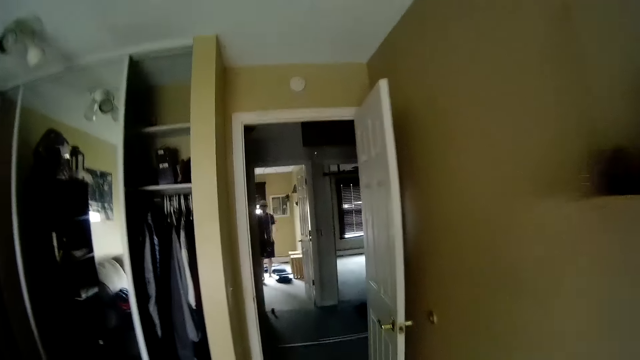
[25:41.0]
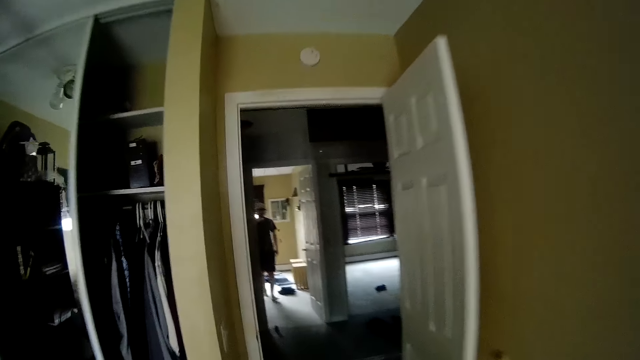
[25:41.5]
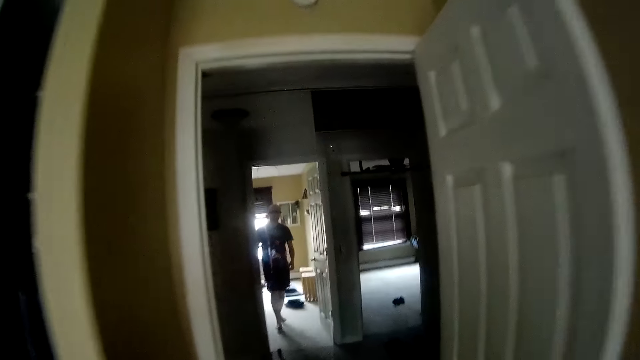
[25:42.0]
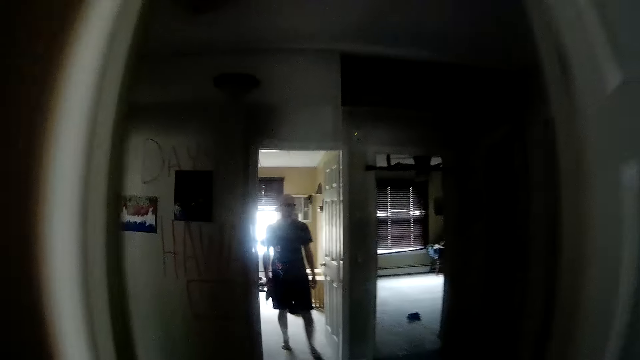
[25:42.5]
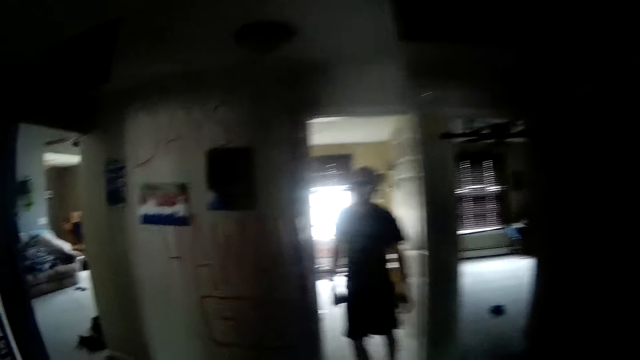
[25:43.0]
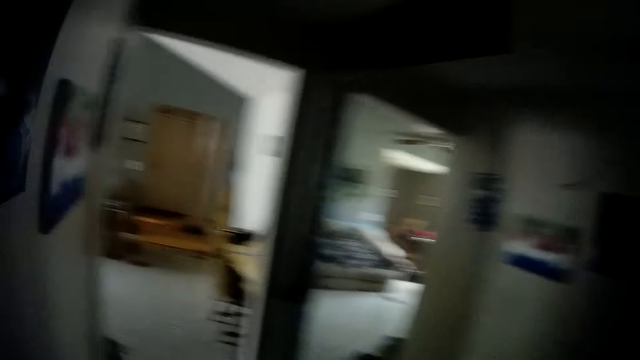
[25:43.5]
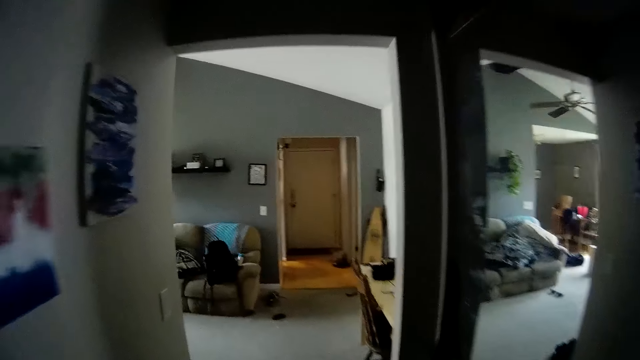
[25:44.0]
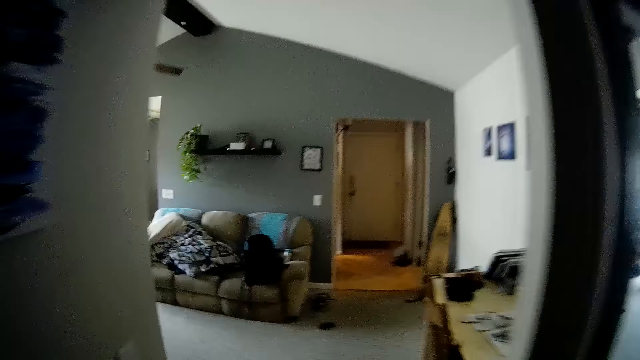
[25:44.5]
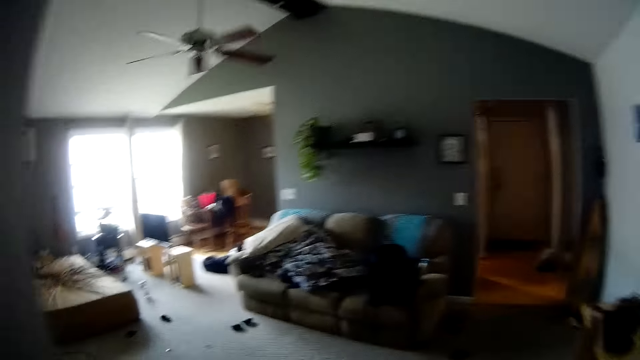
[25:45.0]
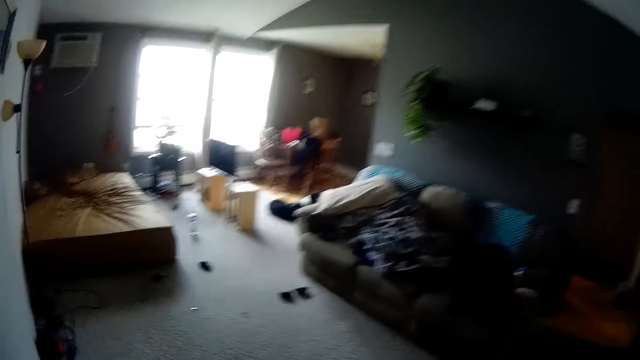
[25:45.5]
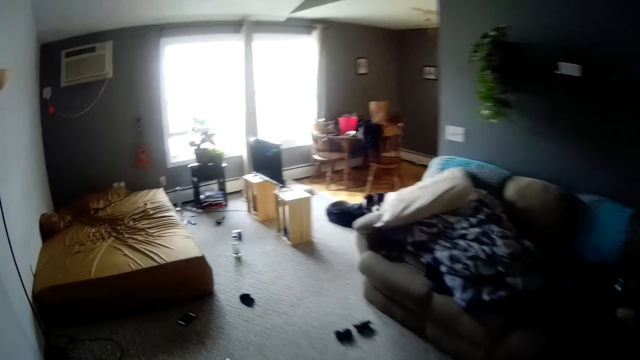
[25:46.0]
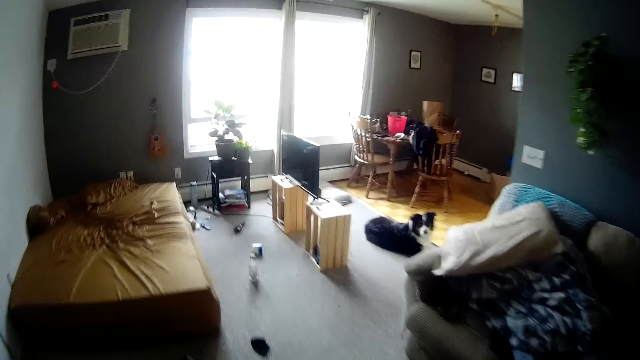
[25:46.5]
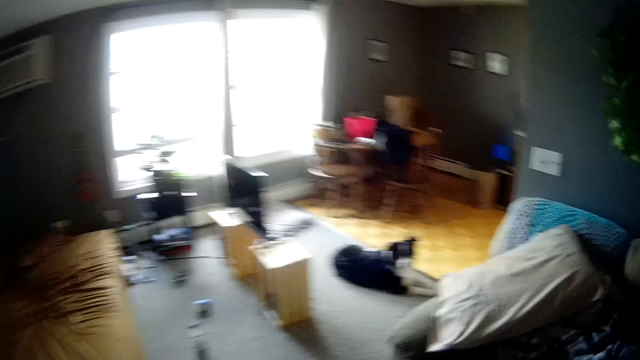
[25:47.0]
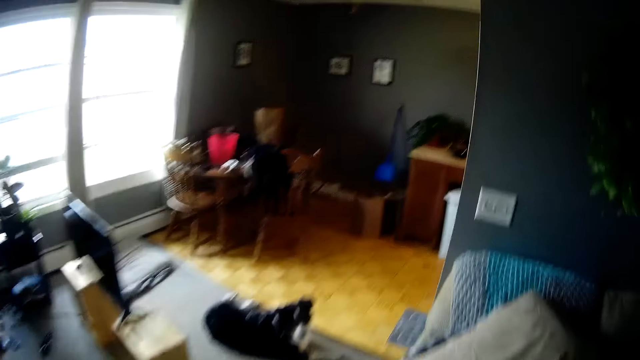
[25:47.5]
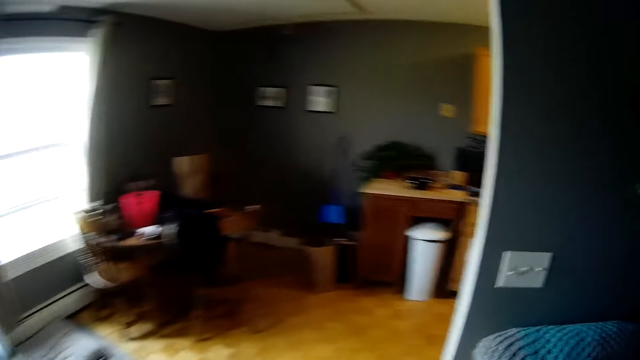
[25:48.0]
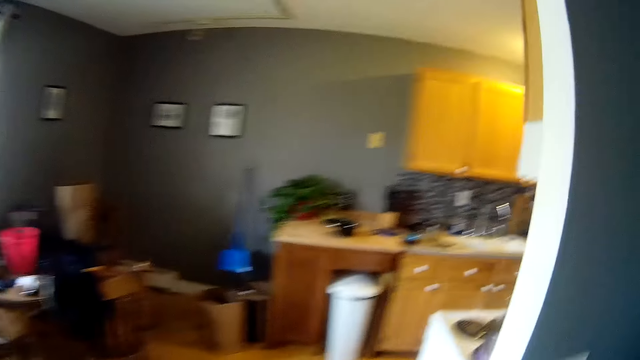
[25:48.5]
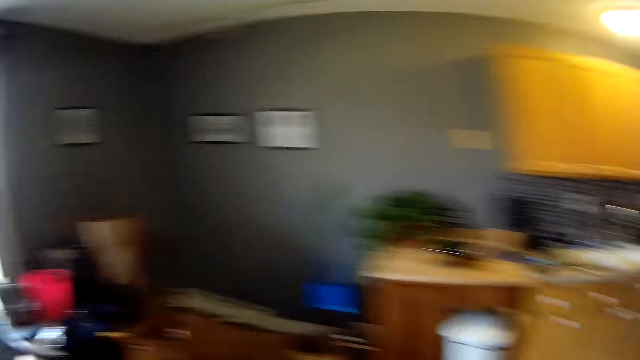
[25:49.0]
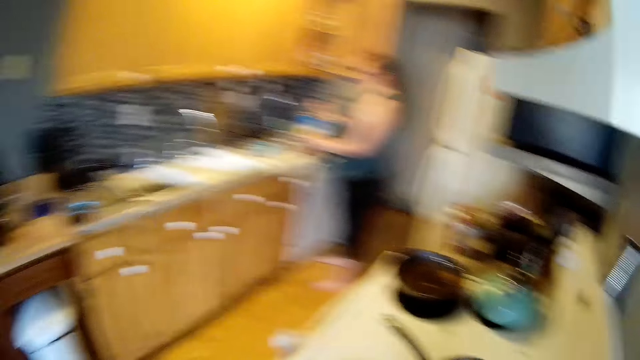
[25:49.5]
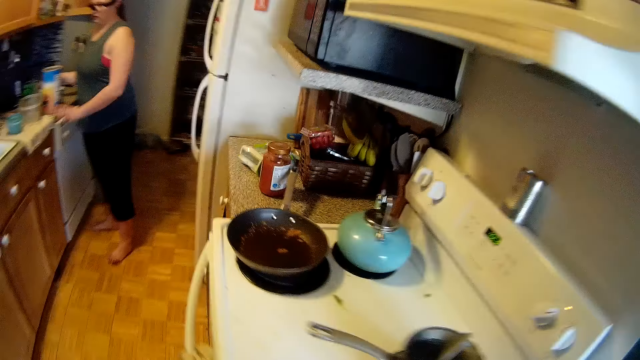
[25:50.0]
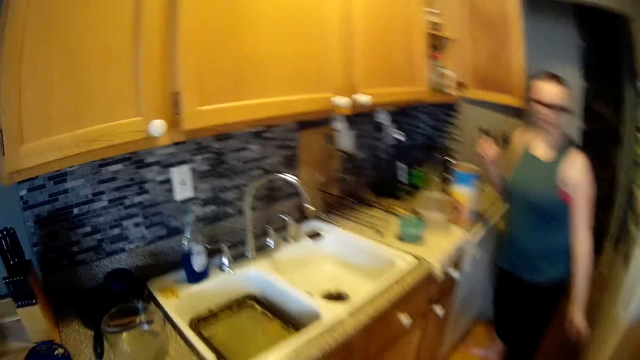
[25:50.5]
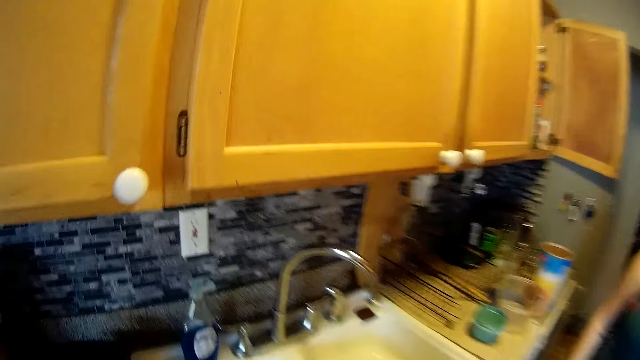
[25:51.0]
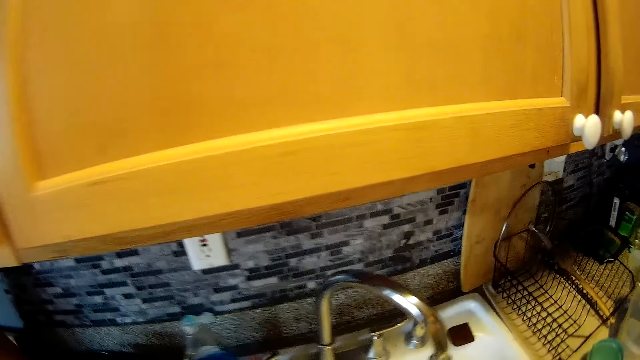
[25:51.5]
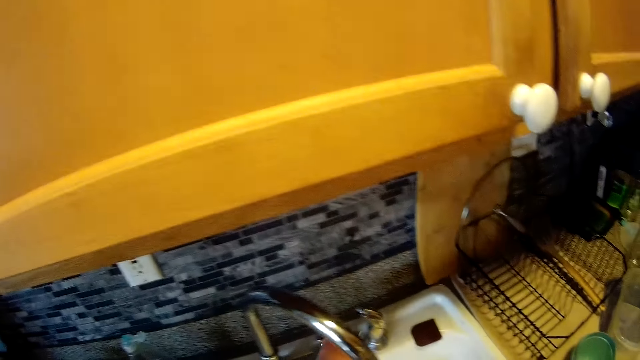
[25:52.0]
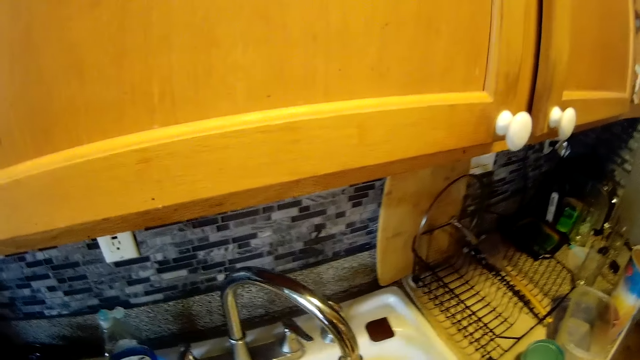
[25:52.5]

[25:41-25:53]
The camera wearer walks out of the room into the corridor. He walks through the hallway. He walks into the living room from the corridor. He walks into the kitchen from the living room and looks around. The woman drops a spoon on the kitchen counter with her right hand. The camera wearer opens the kitchen sink tap with his right hand.

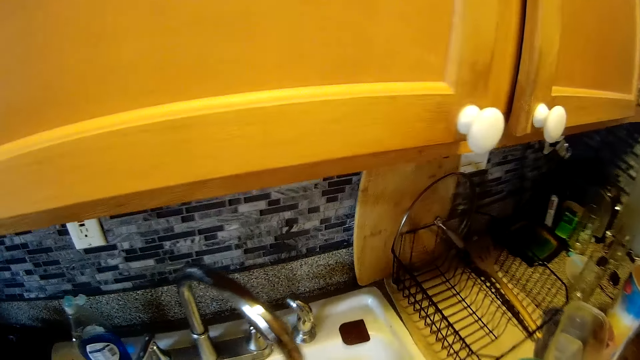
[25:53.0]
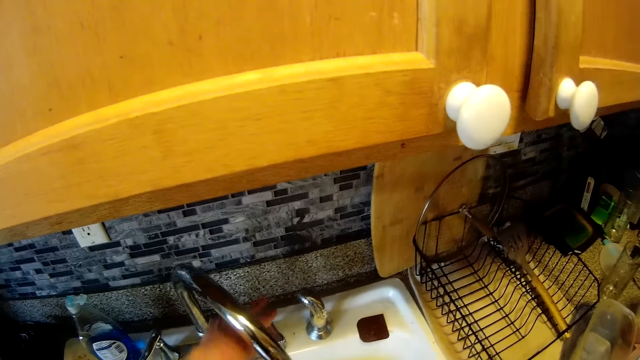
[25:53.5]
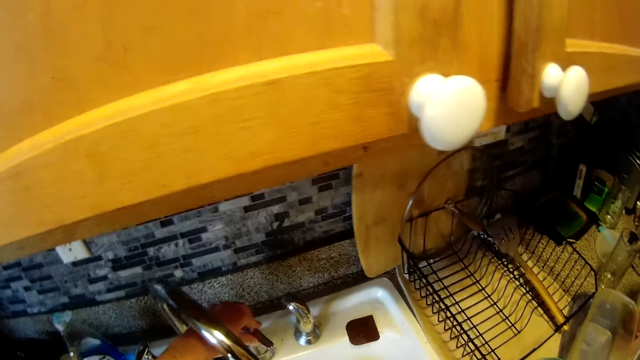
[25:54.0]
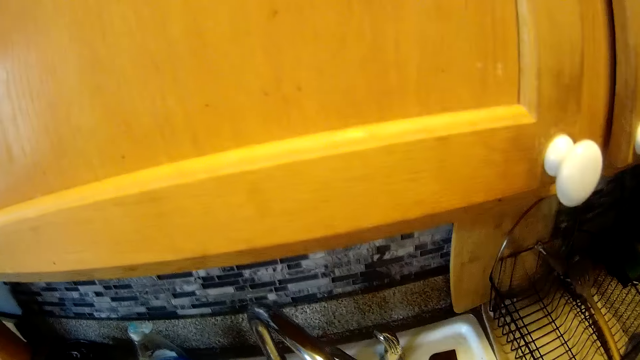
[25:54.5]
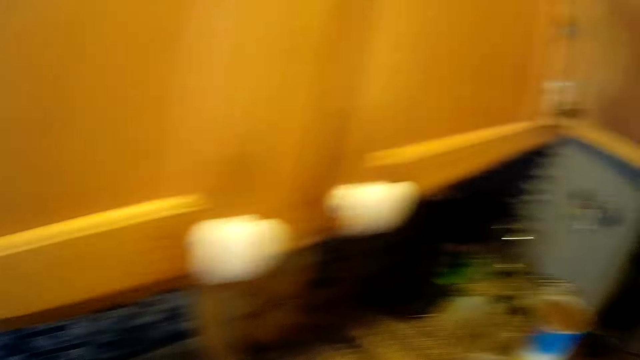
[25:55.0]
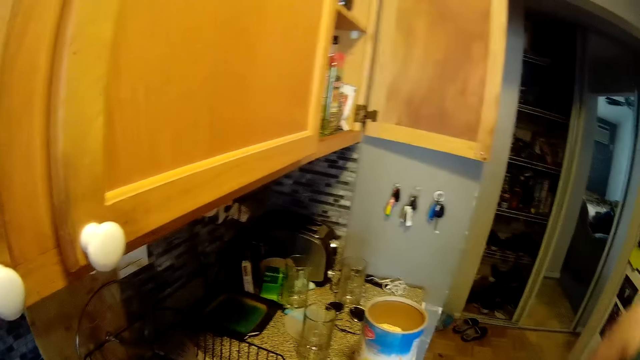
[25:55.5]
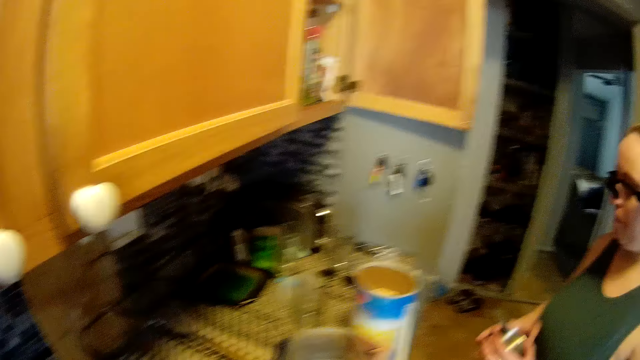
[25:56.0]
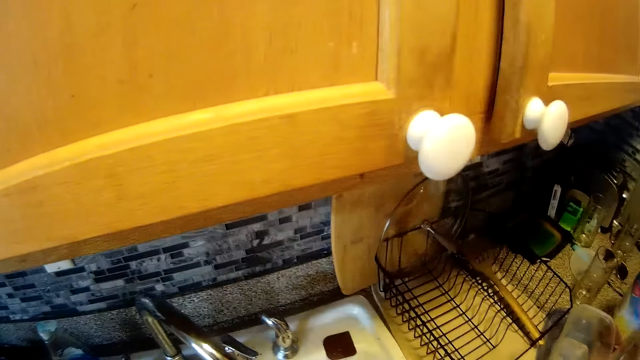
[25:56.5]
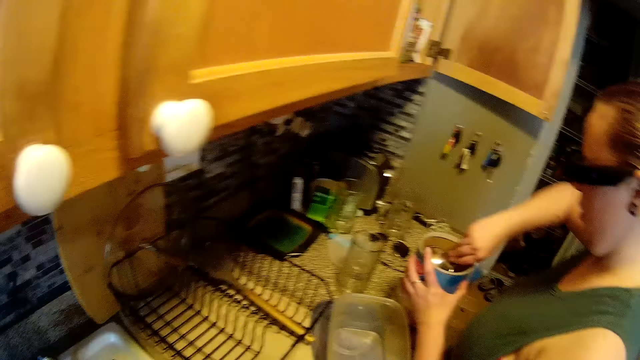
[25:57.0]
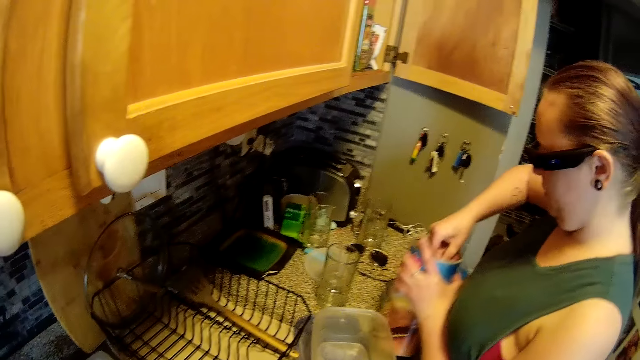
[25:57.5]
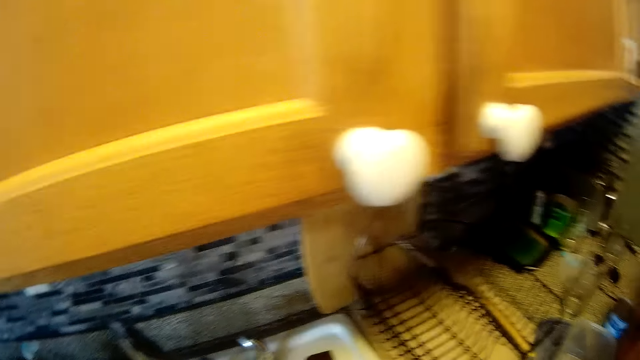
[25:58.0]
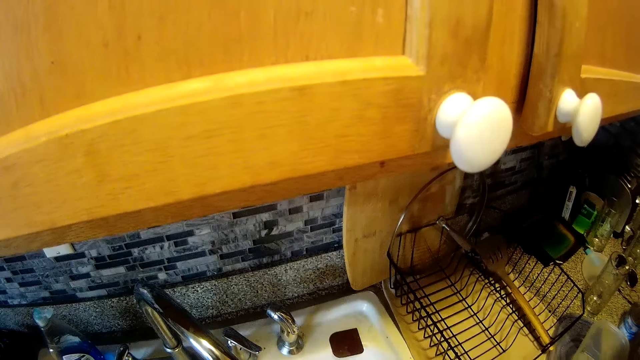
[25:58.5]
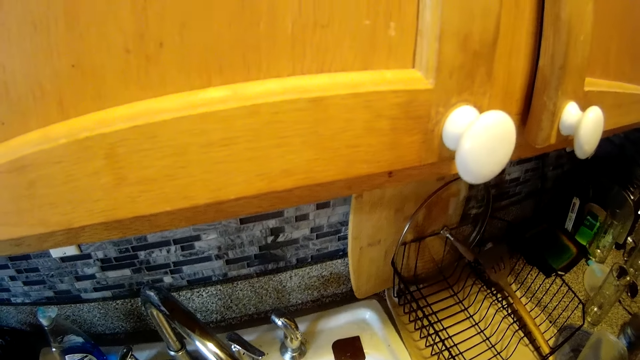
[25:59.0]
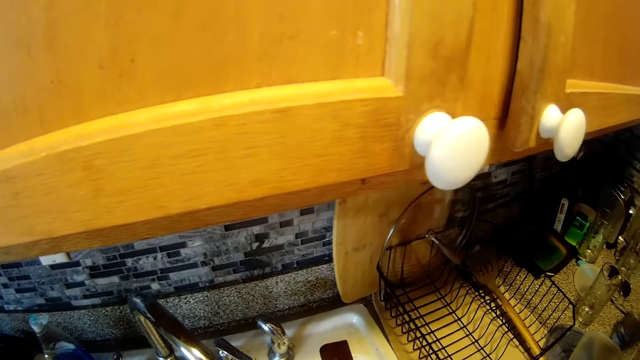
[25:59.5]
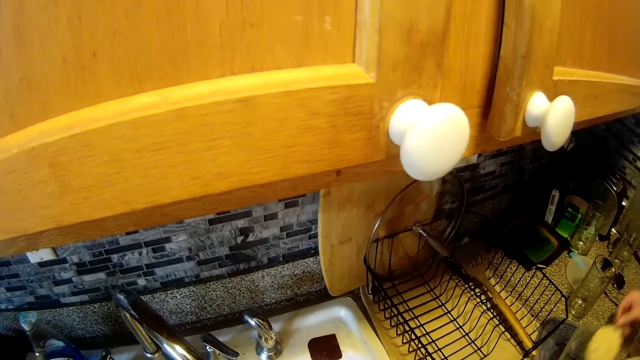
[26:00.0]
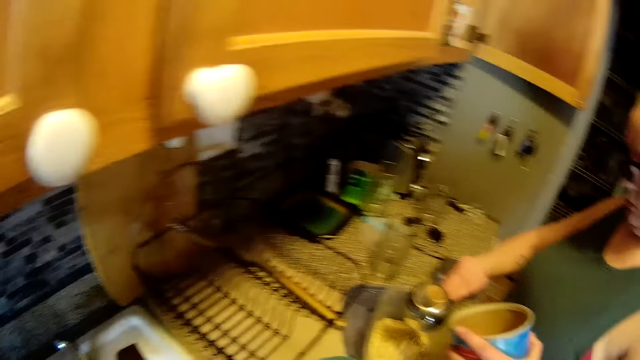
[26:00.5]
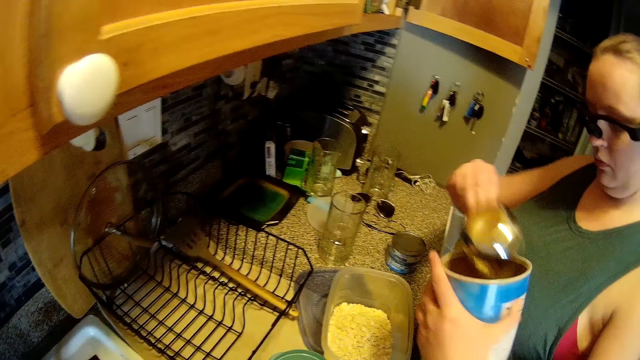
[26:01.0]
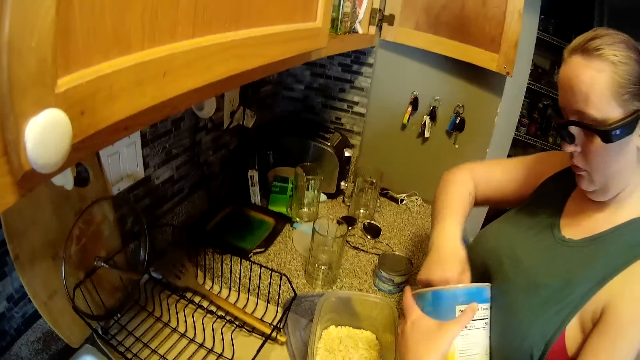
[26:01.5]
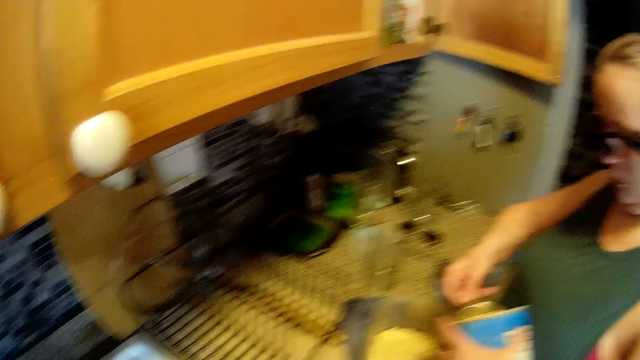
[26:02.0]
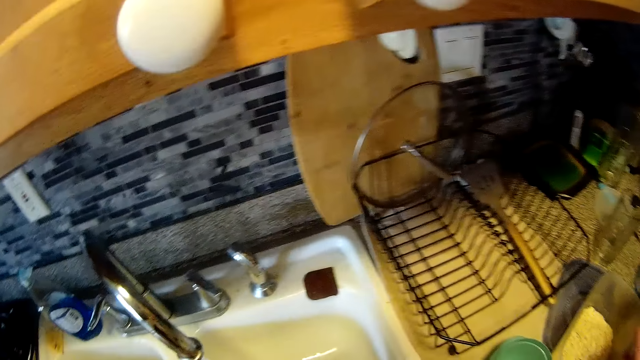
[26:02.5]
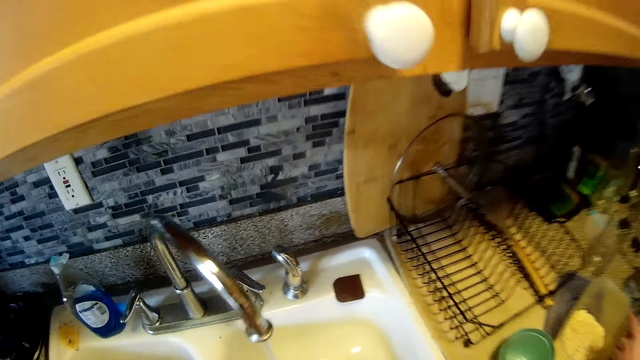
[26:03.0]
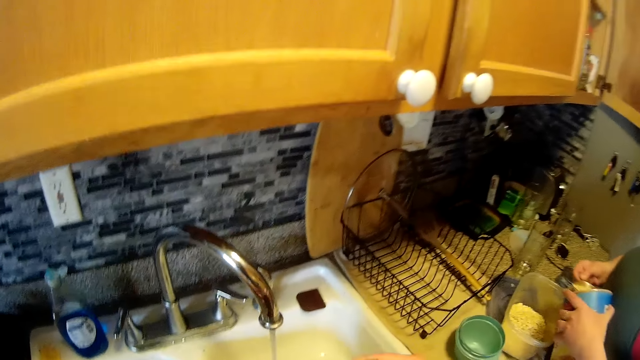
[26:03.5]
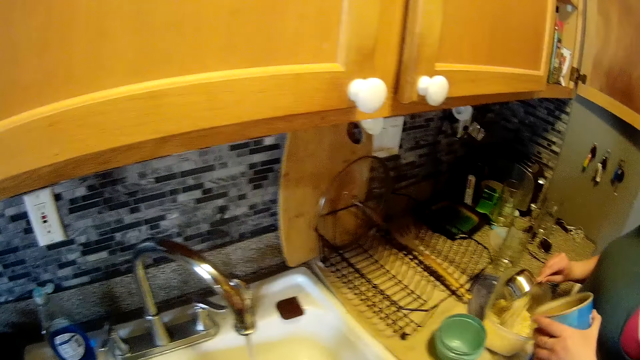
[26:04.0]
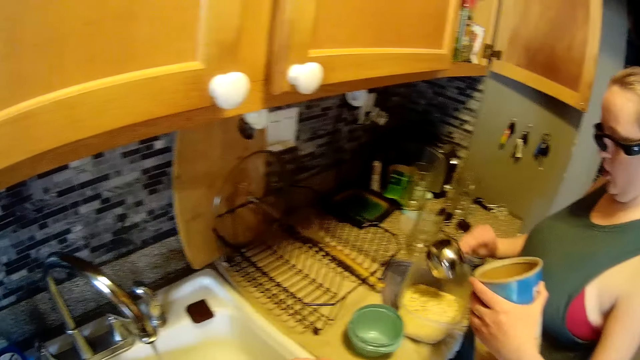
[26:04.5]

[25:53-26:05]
The camera wearer adjusts the handle of the kitchen sink tap with his left hand. He looks aside. The woman scoops cheese from a tin with a scoop in her right hand and holds the tin of cheese with her left hand. The camera wearer looks at the sink. The woman pours the cheese in the scoop into a bowl on the kitchen counter with her right hand and scoops cheese from the tin with the scoop in her right hand. The camera wearer looks at the woman. He looks at the sink. The woman converses with the camera wearer. The woman pours the cheese in the scoop into the bowl on the kitchen counter with her right hand.
